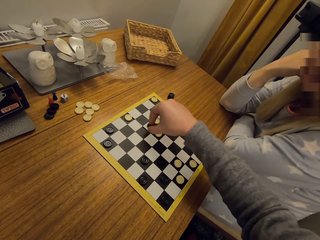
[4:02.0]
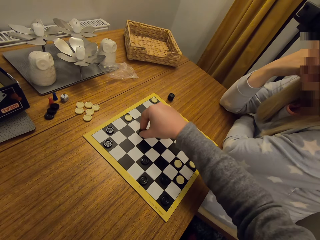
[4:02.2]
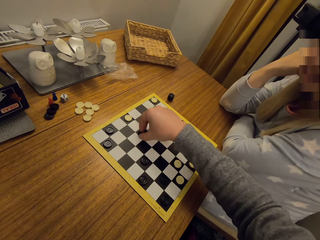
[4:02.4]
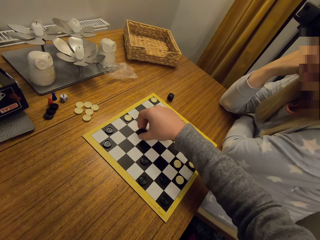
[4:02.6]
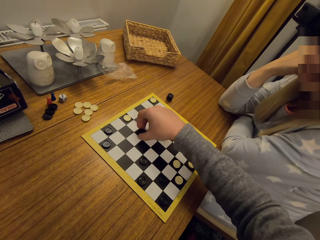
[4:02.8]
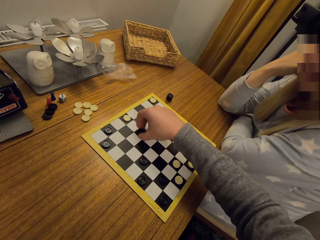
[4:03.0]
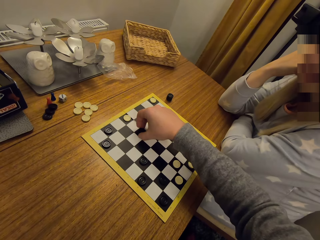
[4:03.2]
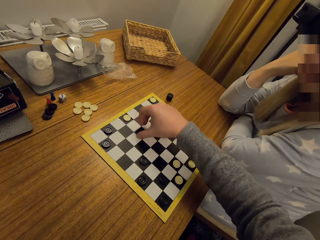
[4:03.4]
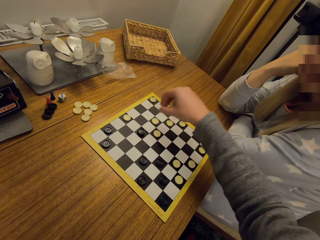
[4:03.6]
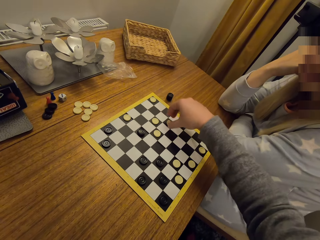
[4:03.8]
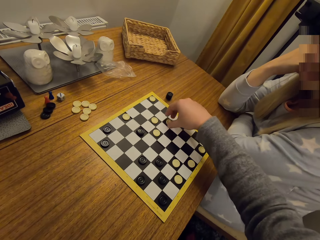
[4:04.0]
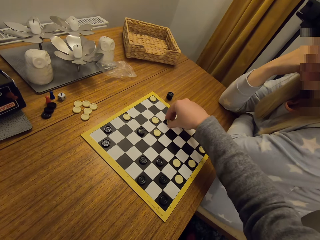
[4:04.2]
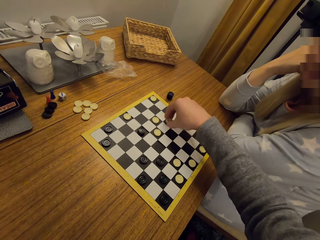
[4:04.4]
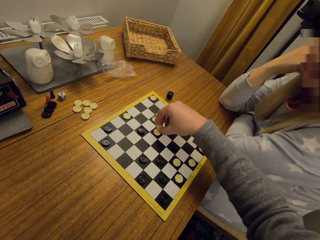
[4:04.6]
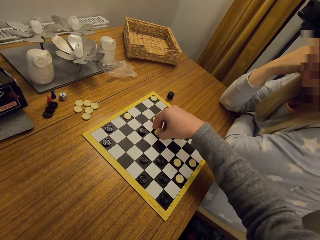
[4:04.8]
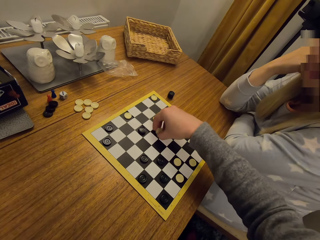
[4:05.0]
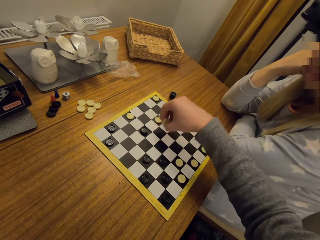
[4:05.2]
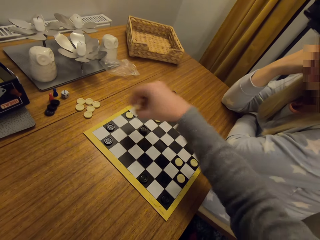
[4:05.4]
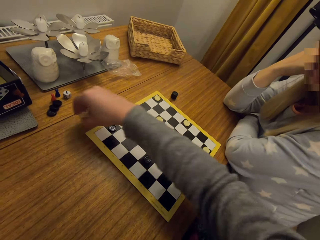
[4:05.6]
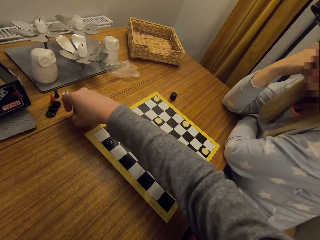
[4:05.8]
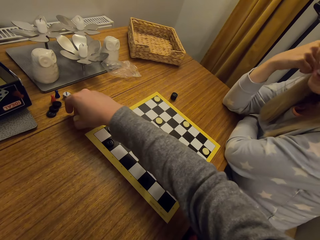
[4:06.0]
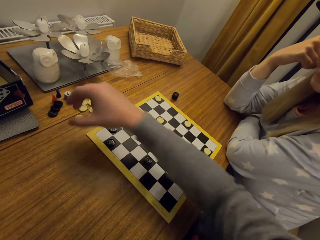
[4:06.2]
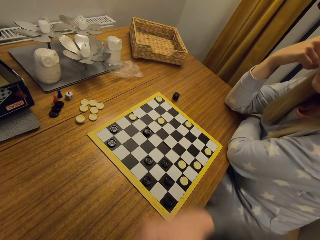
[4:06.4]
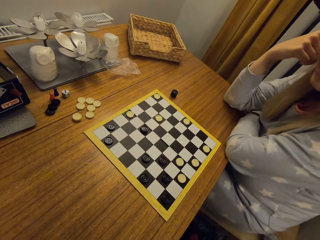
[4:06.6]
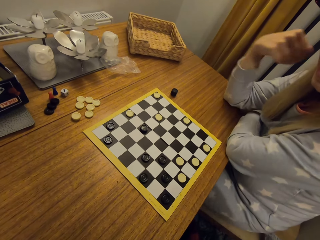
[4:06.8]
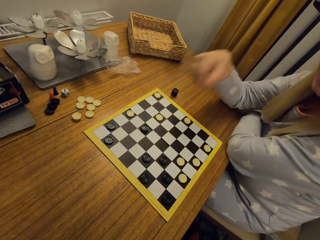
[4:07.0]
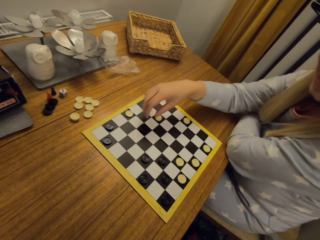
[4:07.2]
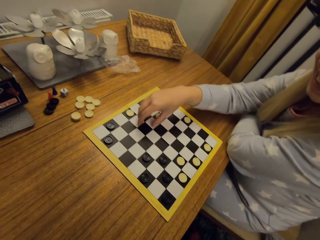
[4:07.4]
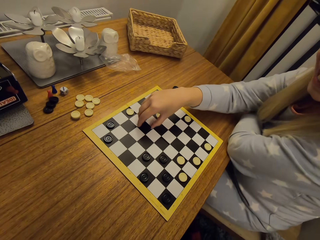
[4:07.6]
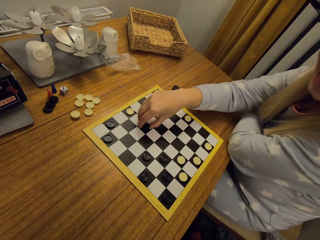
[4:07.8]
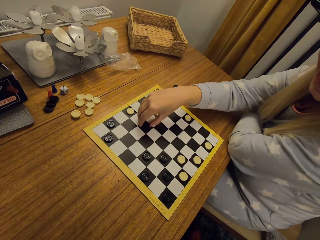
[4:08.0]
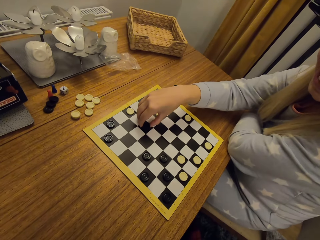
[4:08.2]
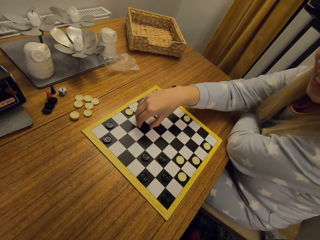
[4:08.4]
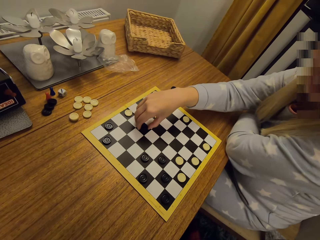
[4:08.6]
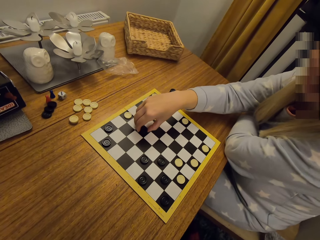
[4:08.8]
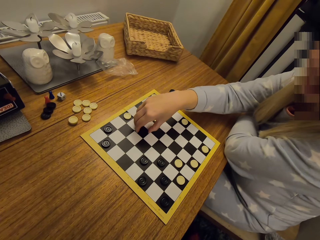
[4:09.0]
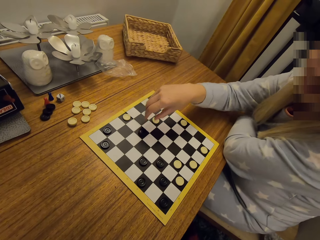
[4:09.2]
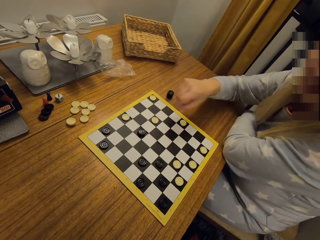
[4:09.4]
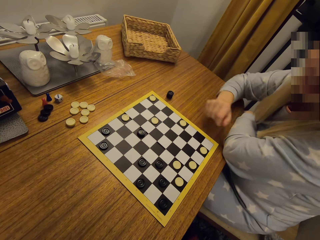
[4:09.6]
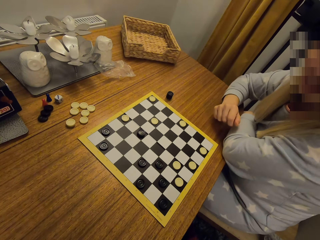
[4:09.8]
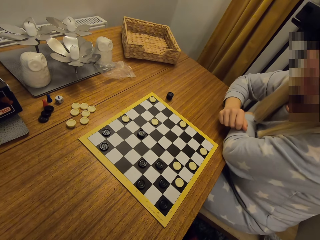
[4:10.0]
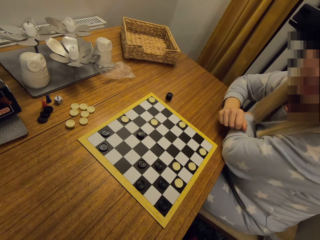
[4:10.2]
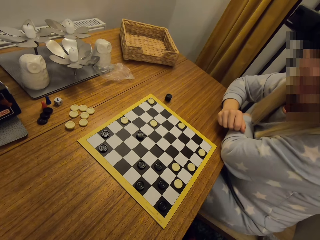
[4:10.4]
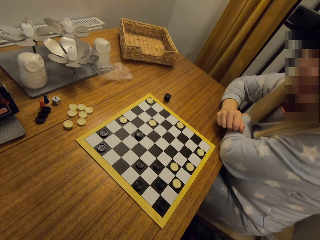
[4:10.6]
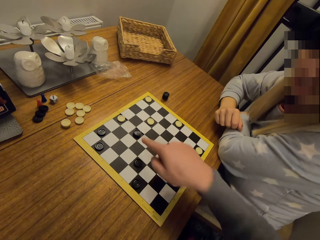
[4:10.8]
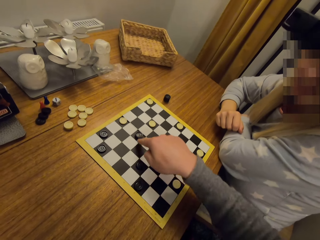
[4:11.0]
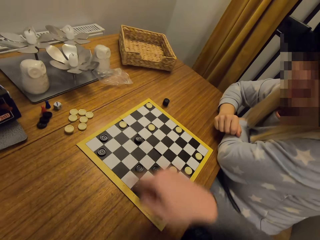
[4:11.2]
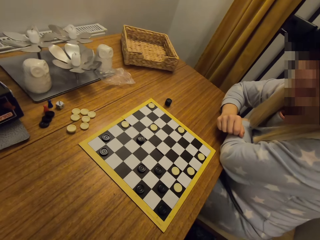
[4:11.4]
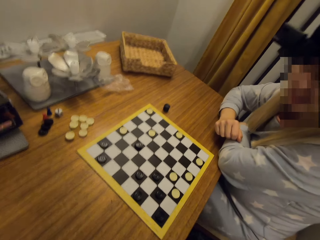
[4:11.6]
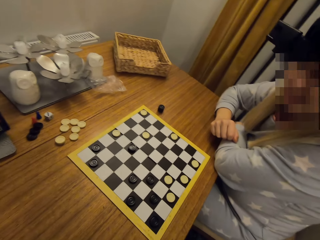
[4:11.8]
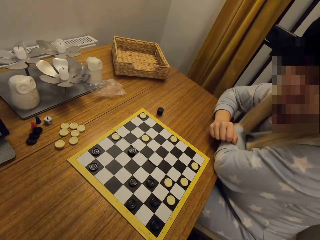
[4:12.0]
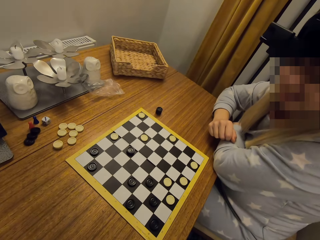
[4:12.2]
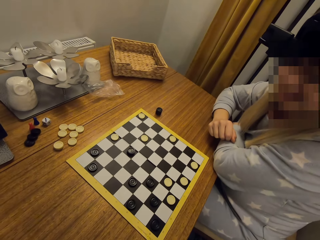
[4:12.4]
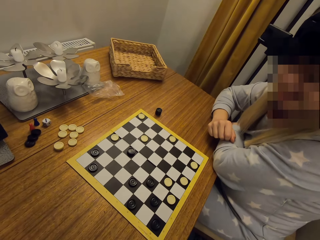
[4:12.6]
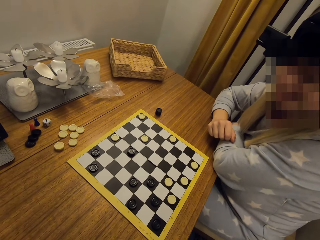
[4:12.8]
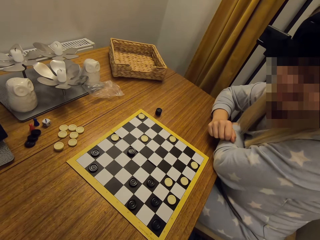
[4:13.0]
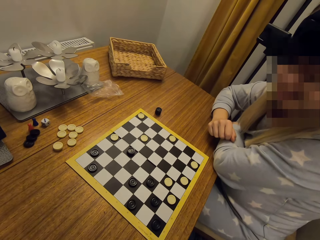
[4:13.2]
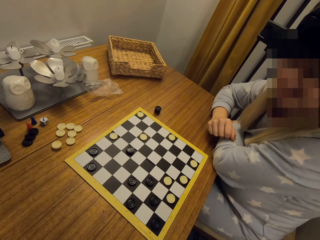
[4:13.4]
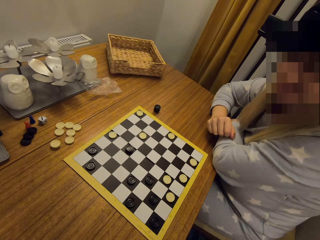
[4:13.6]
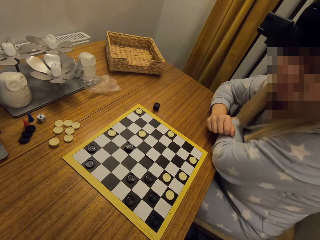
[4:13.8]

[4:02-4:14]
The camera wearer picks up a button. They put the button down. They pick up a button or disc. They put the button down again. They pick up buttons. They put the disc on the table. A woman takes a disc. The woman holds a button. The woman talks to the camera wearer. The woman removes her hand from the button. The camera wearer points at the button. They look at the board.

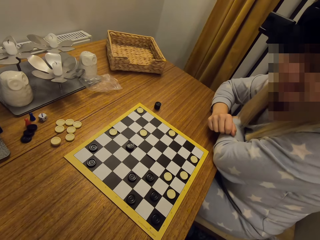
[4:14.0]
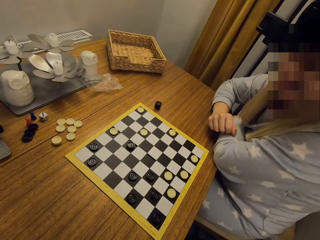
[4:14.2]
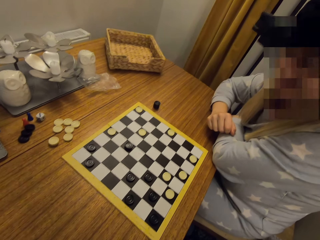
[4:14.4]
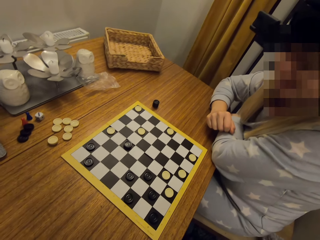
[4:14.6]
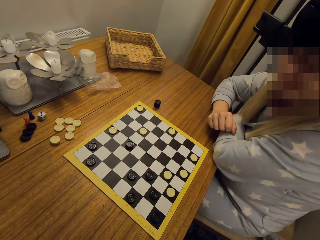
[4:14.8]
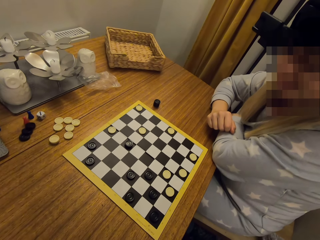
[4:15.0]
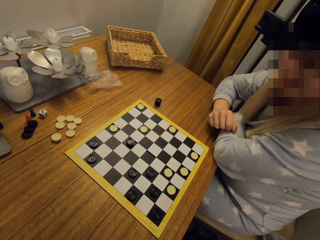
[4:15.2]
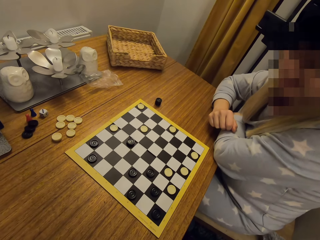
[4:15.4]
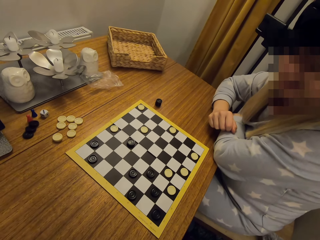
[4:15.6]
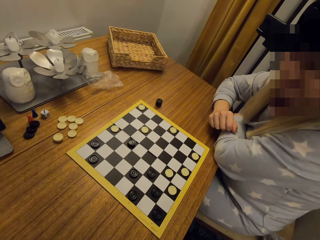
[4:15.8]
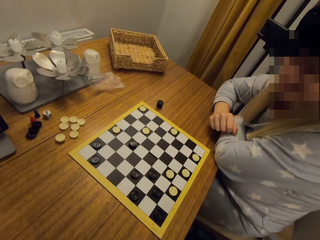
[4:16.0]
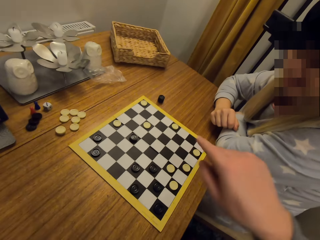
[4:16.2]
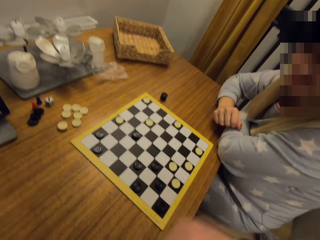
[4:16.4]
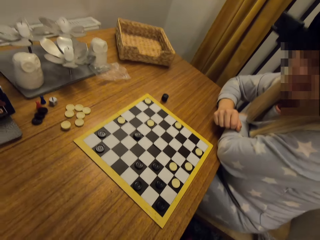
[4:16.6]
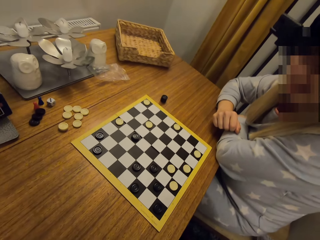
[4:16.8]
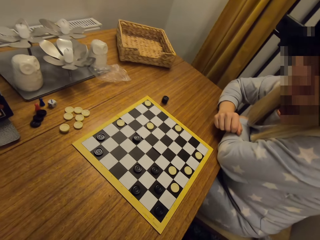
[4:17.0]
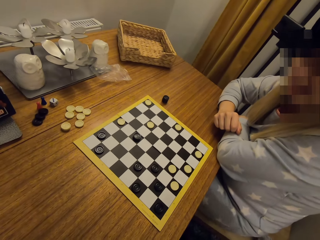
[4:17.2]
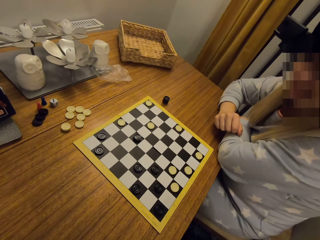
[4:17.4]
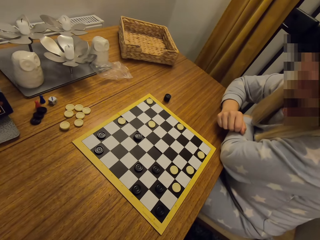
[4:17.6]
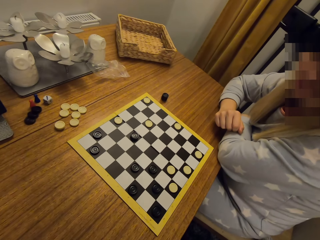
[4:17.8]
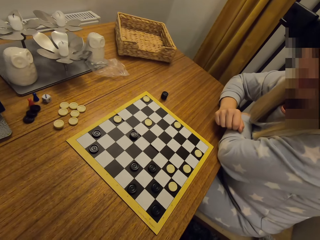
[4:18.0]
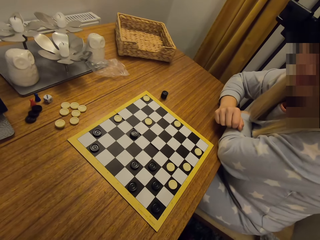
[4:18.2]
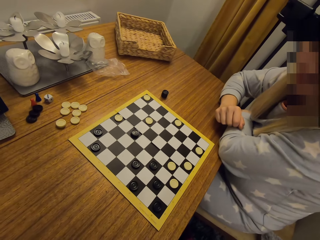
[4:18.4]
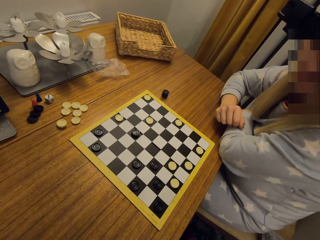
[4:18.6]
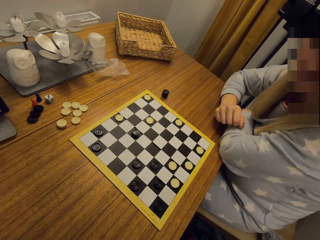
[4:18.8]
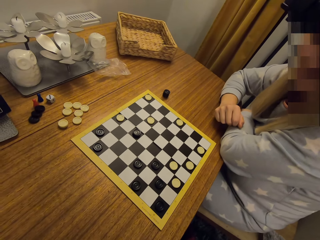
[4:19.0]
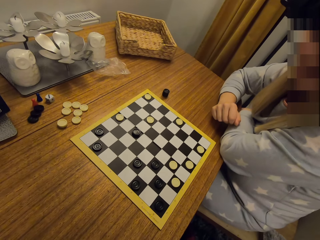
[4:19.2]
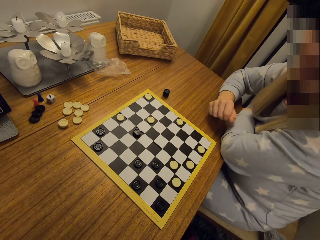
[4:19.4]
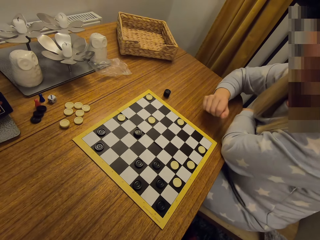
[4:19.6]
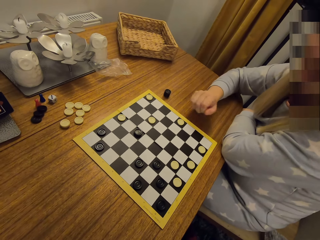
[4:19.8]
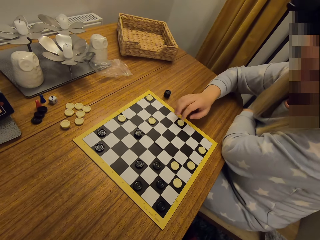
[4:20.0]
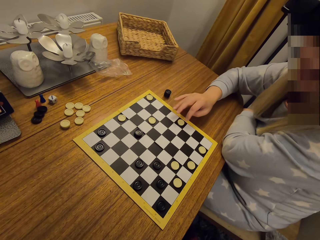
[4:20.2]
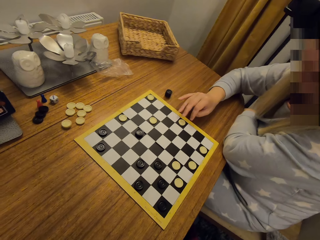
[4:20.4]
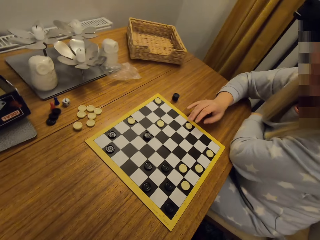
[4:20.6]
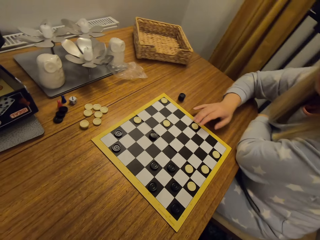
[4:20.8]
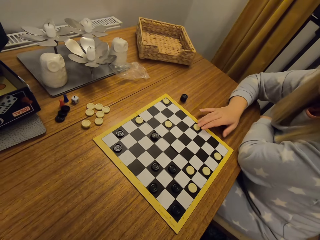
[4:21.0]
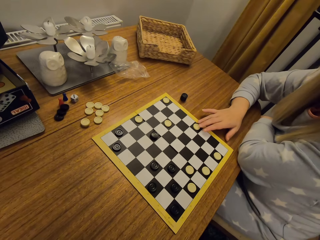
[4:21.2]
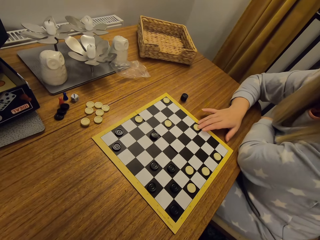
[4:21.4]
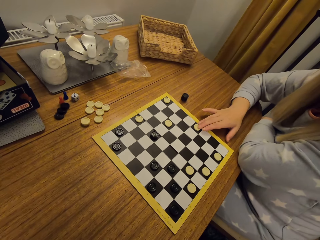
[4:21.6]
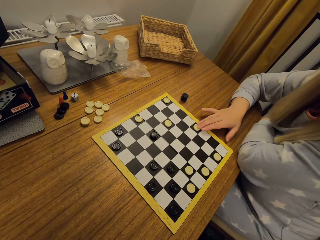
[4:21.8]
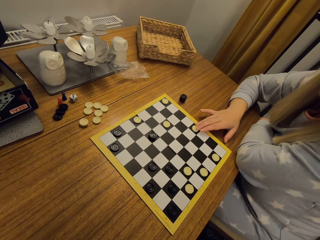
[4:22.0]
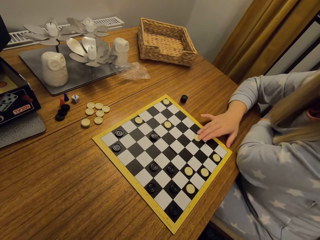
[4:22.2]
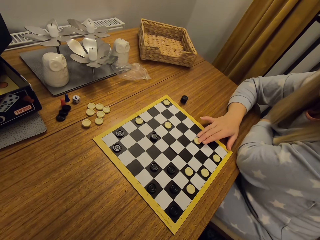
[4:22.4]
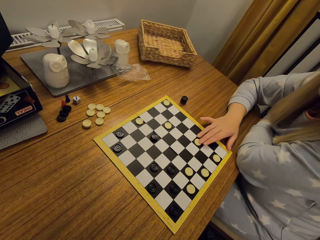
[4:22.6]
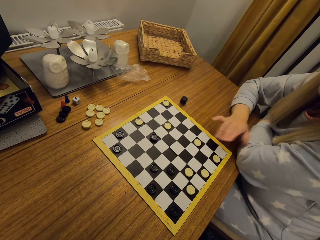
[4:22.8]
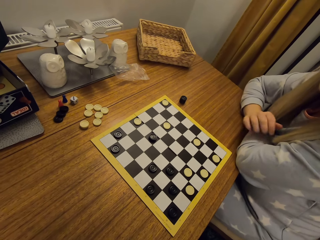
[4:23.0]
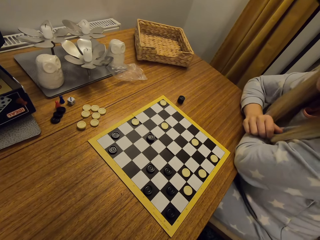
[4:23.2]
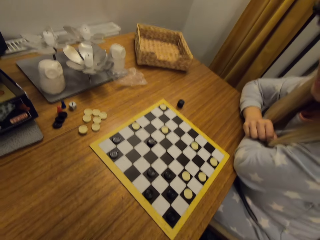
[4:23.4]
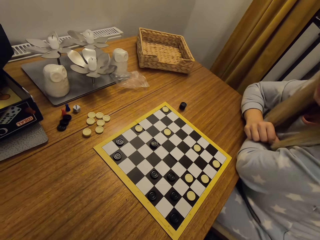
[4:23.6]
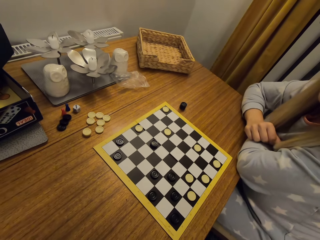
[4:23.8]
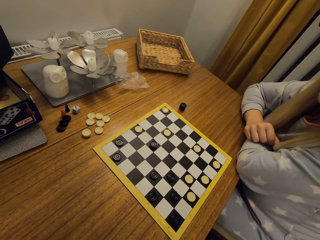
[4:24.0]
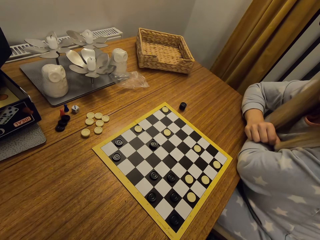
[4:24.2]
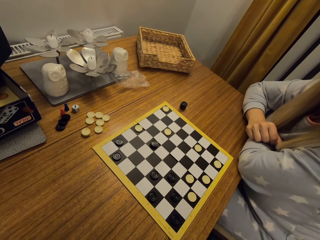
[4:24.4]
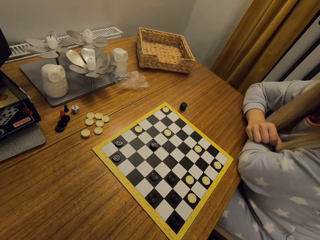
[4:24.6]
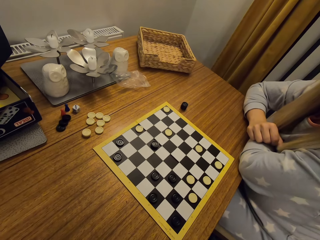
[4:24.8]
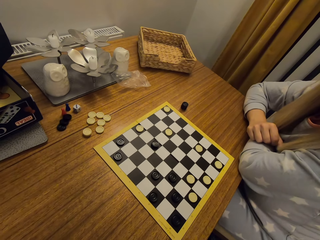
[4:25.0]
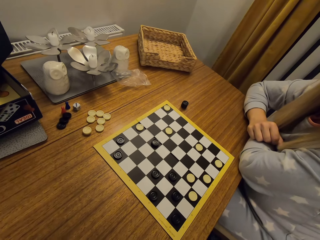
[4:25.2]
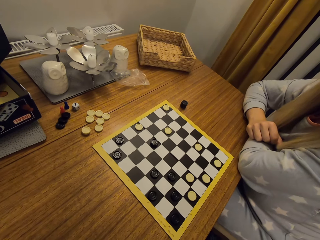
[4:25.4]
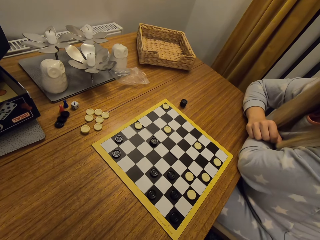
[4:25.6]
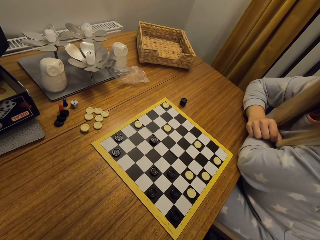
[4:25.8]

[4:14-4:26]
The camera wearer converses with a woman. They move a hand, point at the table, and look at the board. The woman talks to the camera wearer. The woman moves a disc. The camera wearer talks to the woman. They look at the board.
